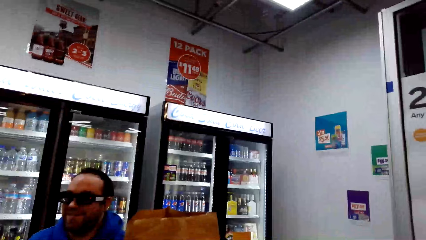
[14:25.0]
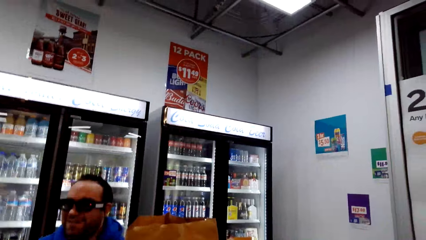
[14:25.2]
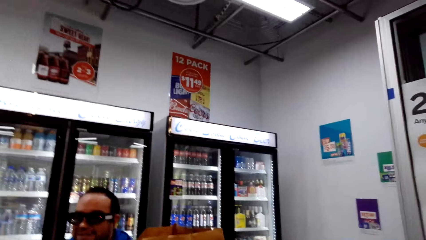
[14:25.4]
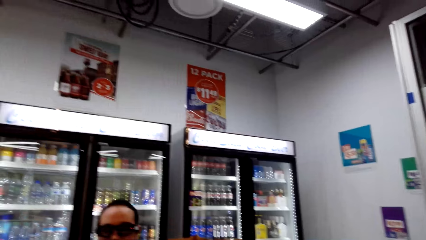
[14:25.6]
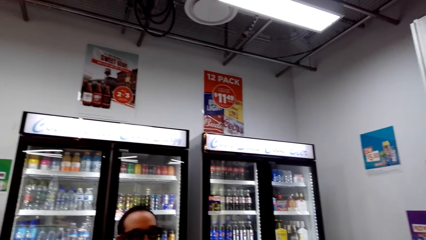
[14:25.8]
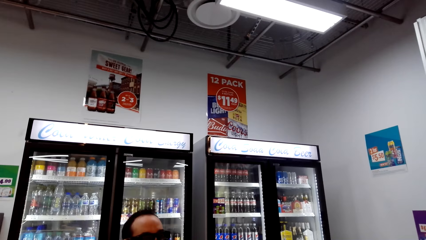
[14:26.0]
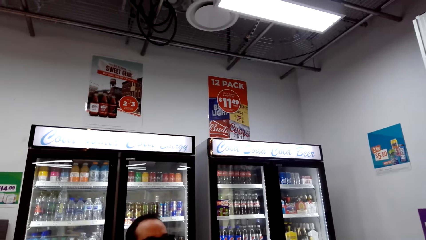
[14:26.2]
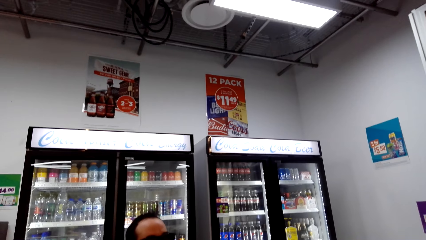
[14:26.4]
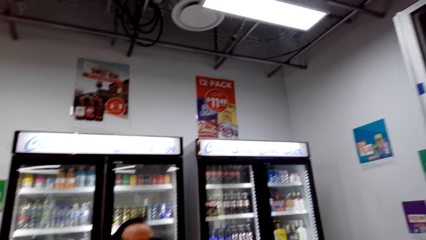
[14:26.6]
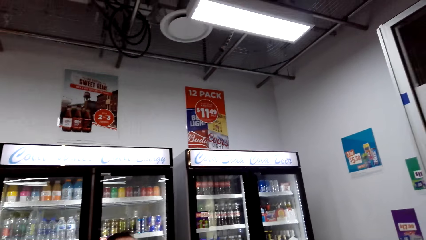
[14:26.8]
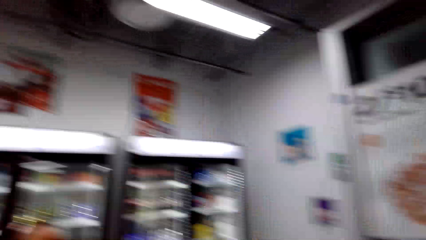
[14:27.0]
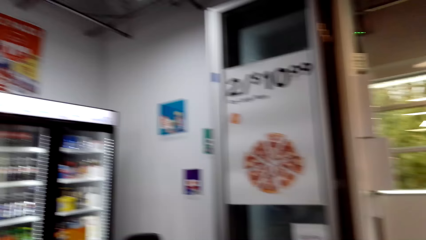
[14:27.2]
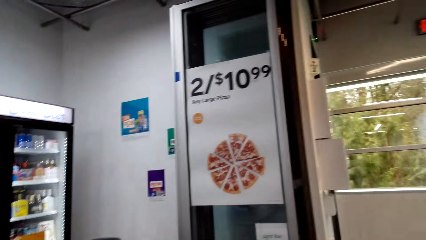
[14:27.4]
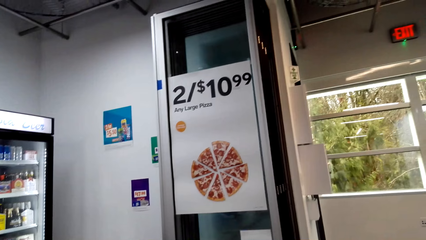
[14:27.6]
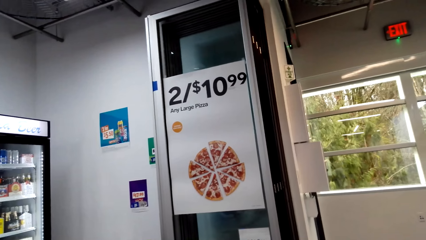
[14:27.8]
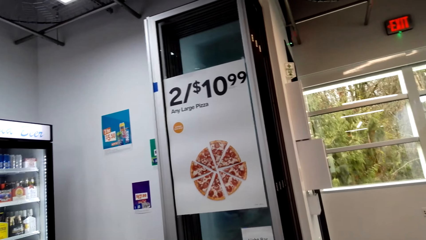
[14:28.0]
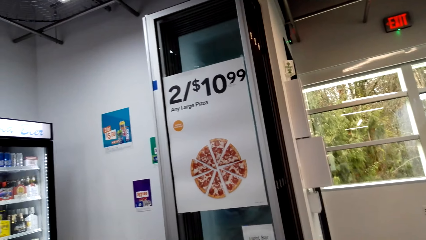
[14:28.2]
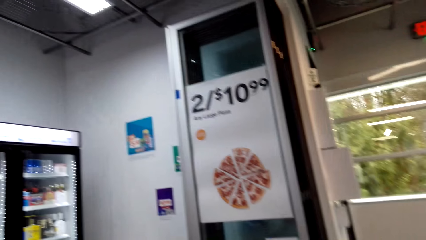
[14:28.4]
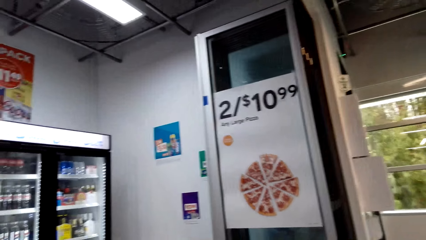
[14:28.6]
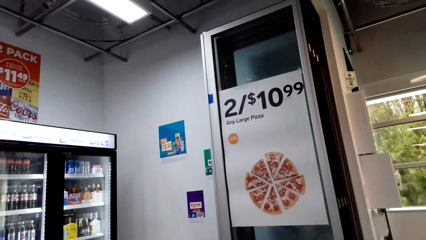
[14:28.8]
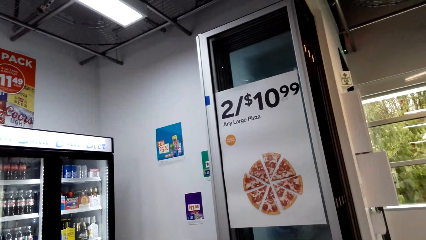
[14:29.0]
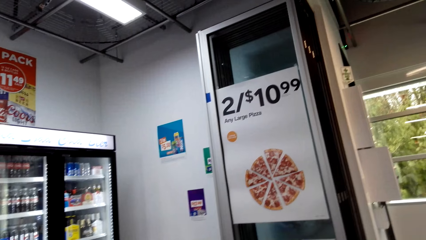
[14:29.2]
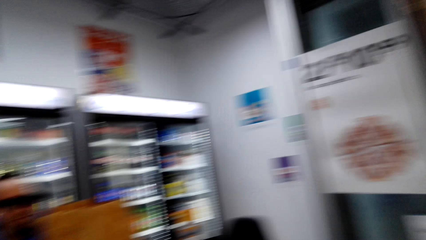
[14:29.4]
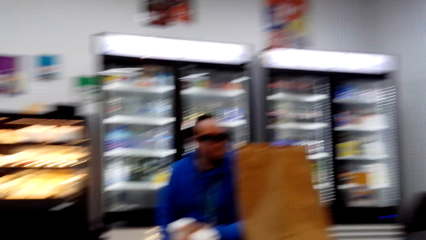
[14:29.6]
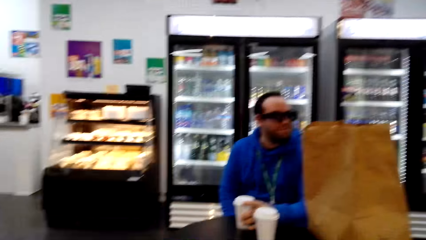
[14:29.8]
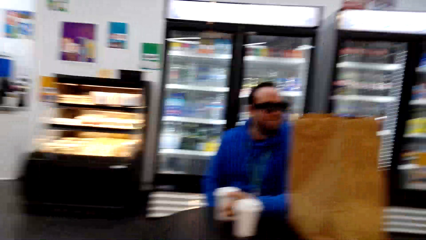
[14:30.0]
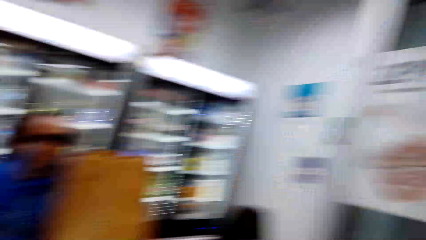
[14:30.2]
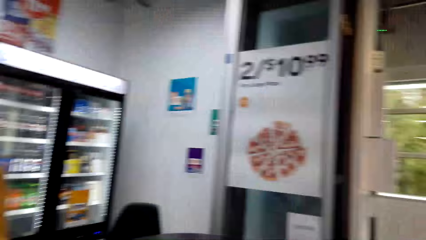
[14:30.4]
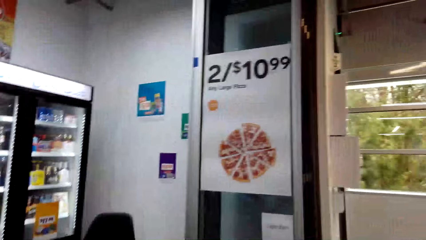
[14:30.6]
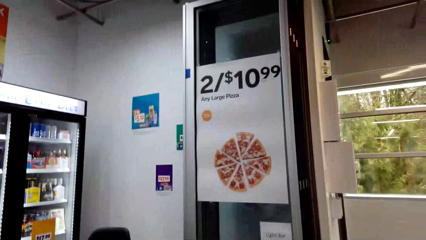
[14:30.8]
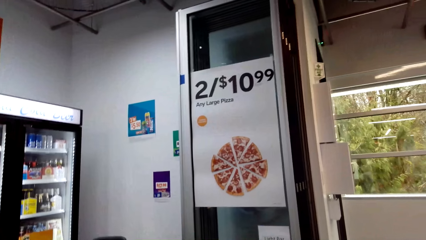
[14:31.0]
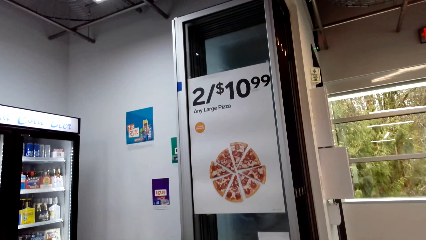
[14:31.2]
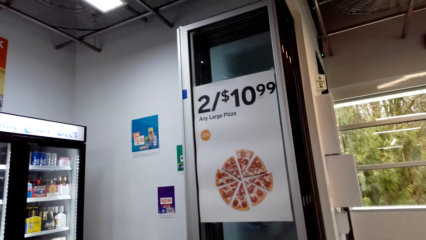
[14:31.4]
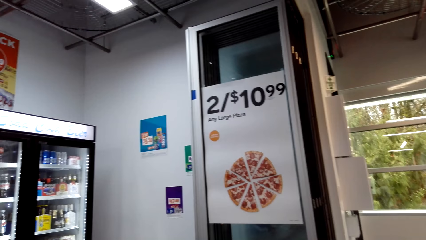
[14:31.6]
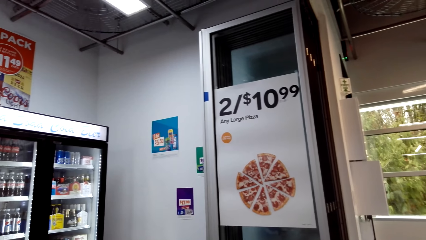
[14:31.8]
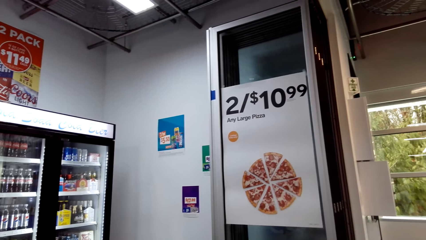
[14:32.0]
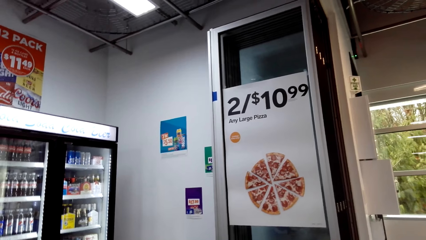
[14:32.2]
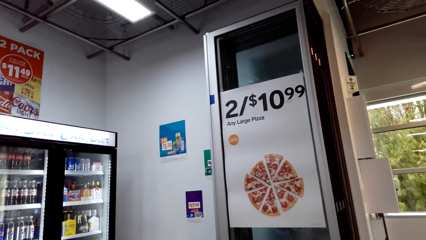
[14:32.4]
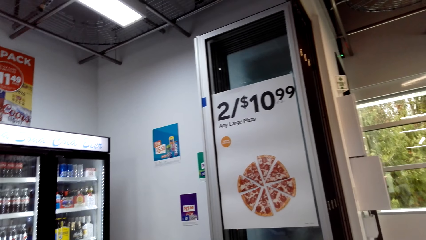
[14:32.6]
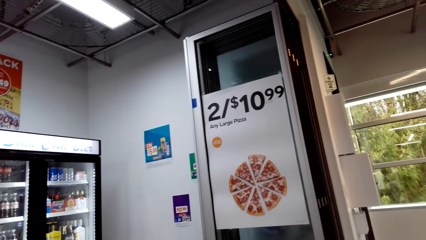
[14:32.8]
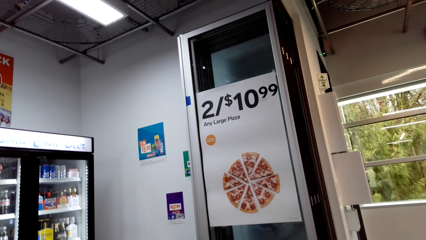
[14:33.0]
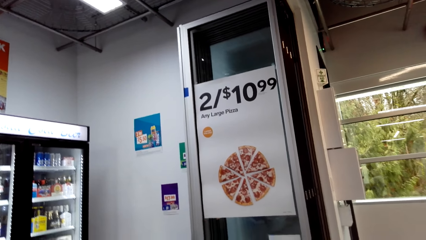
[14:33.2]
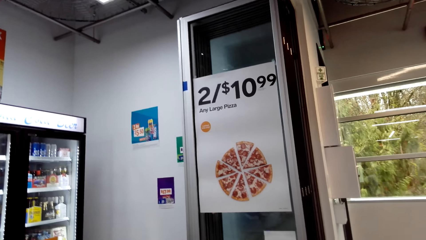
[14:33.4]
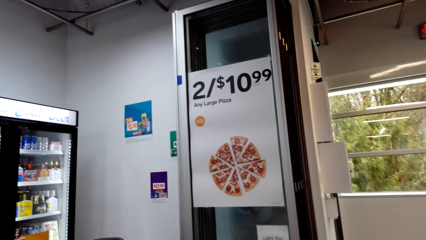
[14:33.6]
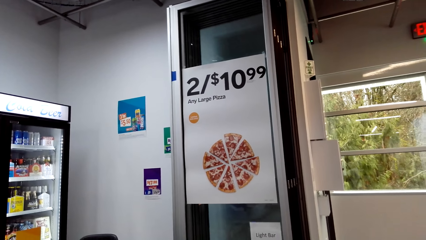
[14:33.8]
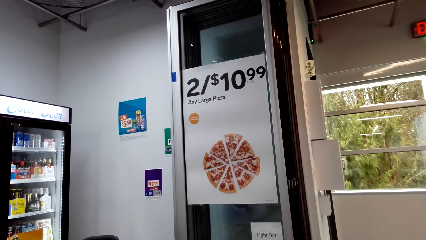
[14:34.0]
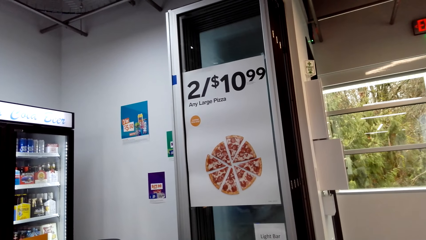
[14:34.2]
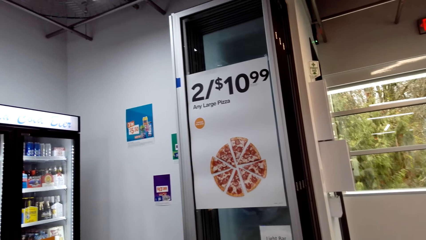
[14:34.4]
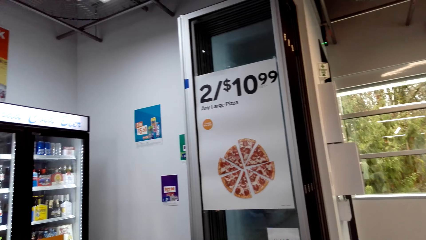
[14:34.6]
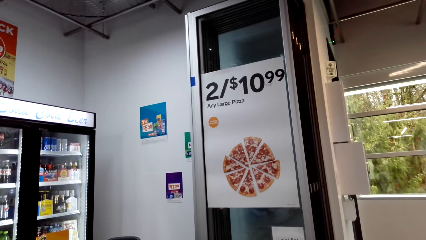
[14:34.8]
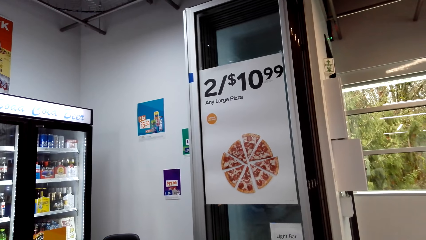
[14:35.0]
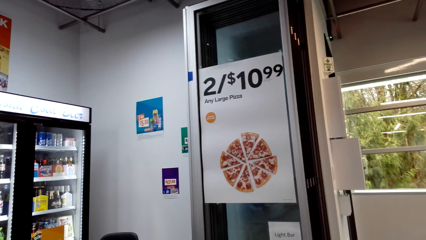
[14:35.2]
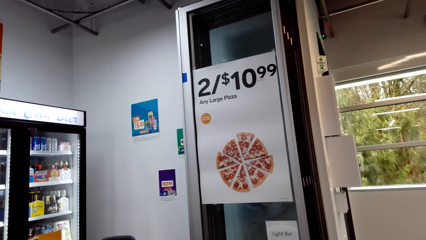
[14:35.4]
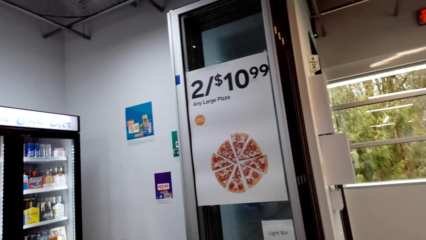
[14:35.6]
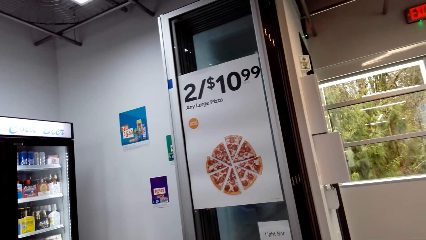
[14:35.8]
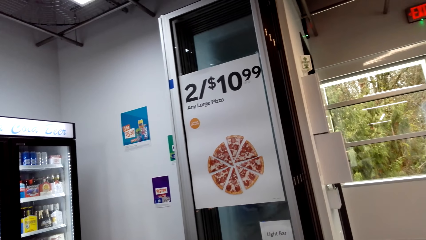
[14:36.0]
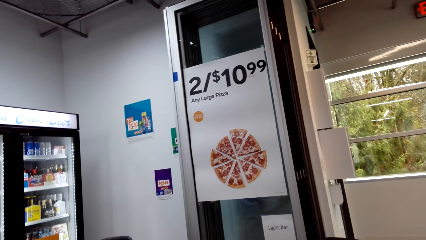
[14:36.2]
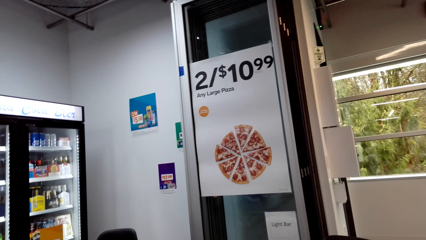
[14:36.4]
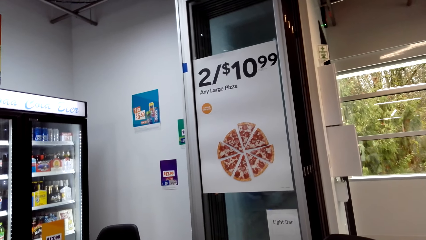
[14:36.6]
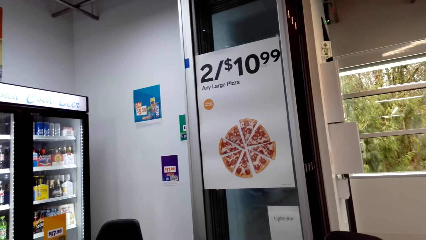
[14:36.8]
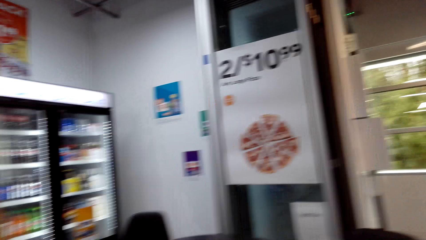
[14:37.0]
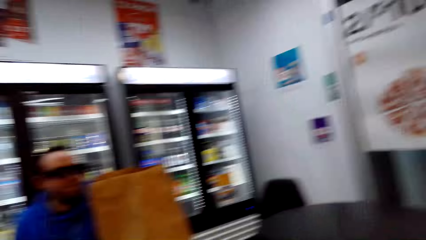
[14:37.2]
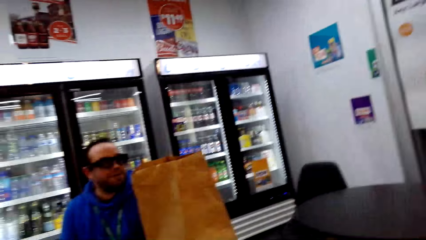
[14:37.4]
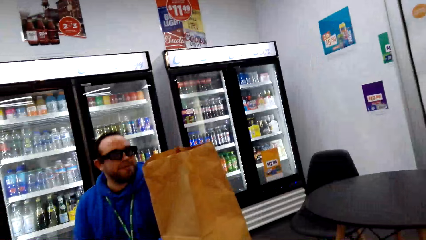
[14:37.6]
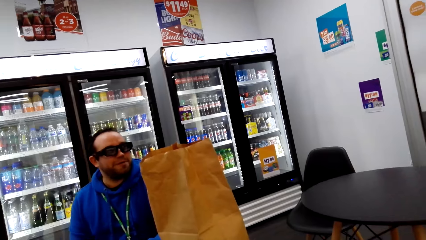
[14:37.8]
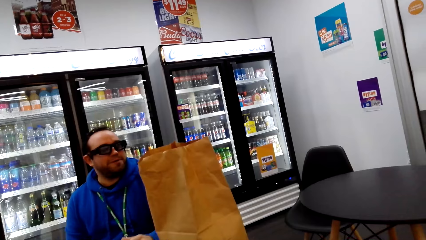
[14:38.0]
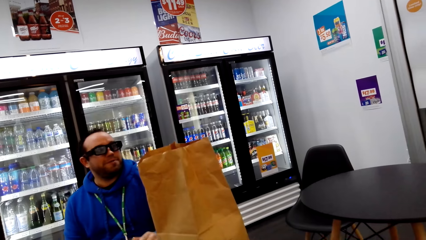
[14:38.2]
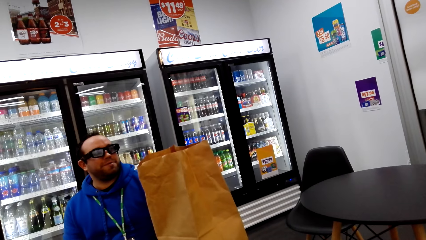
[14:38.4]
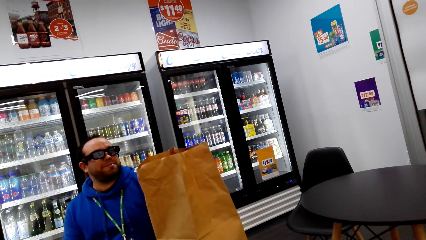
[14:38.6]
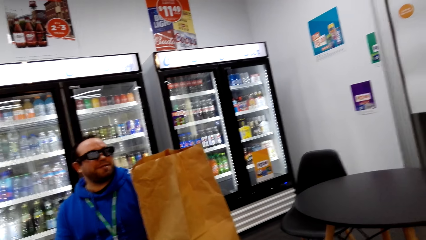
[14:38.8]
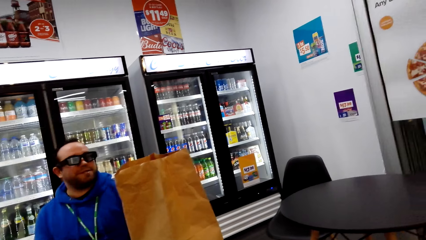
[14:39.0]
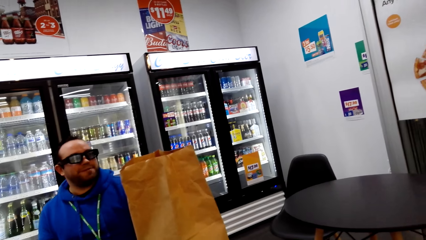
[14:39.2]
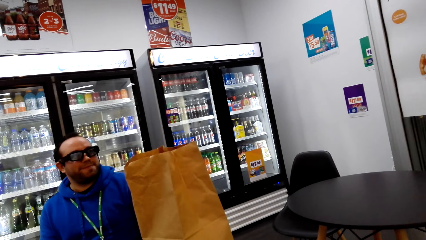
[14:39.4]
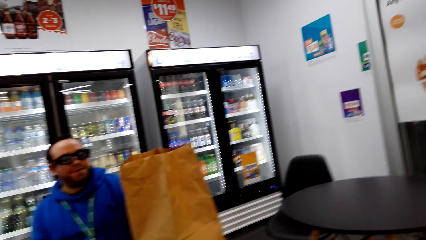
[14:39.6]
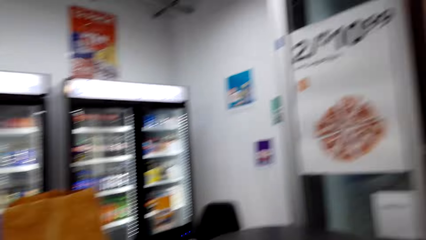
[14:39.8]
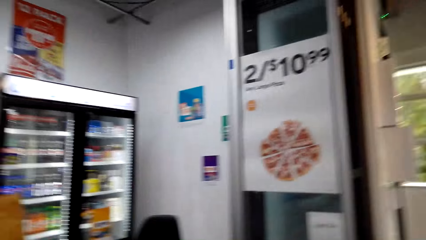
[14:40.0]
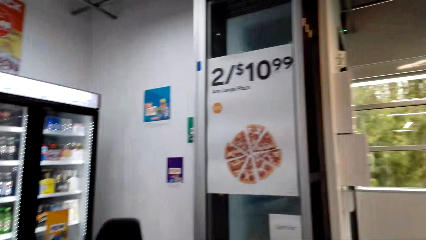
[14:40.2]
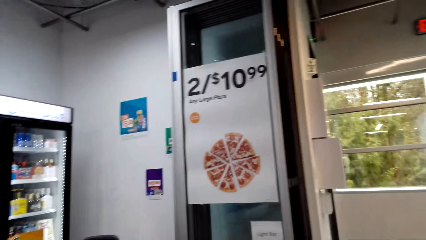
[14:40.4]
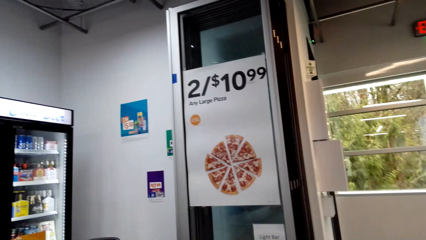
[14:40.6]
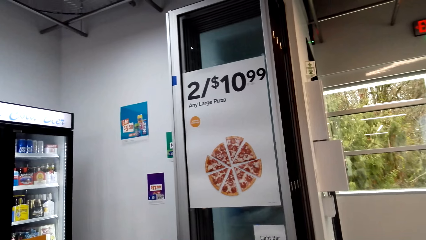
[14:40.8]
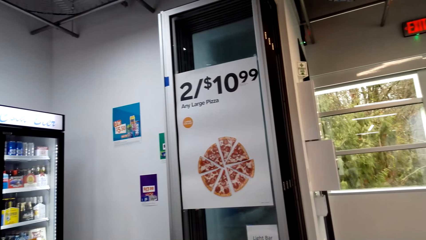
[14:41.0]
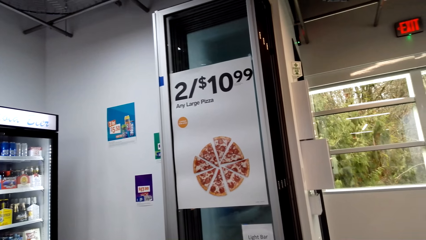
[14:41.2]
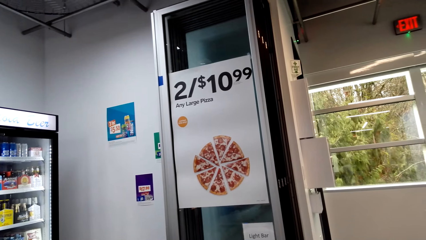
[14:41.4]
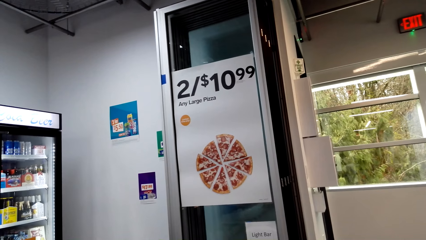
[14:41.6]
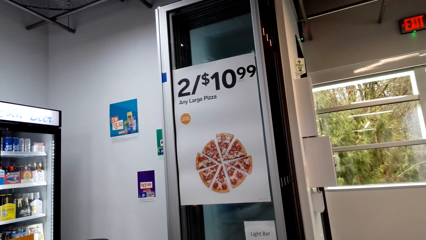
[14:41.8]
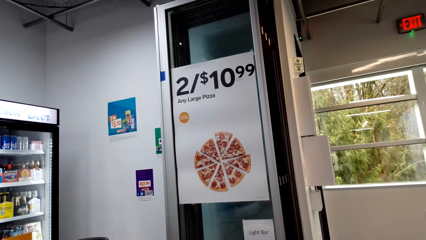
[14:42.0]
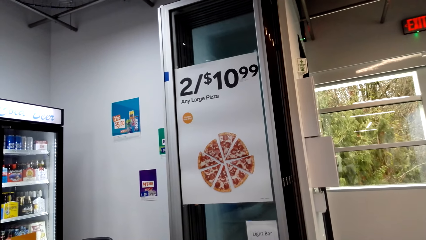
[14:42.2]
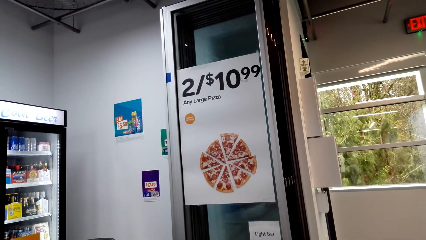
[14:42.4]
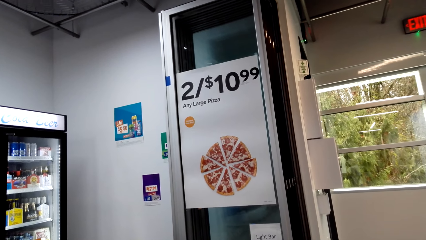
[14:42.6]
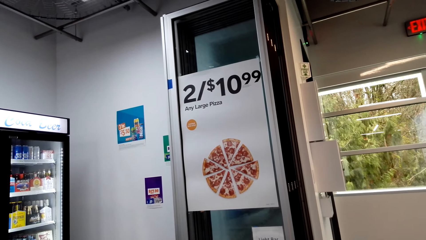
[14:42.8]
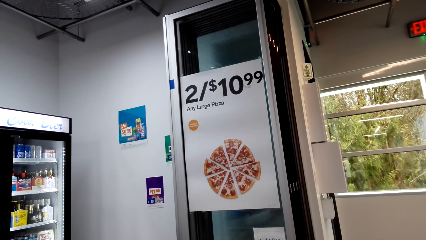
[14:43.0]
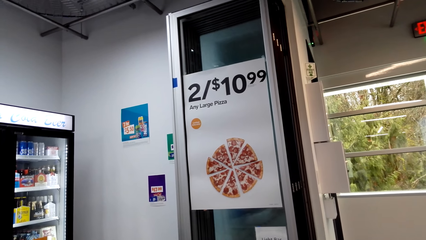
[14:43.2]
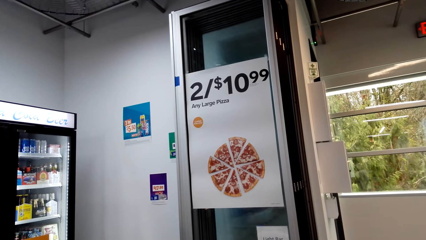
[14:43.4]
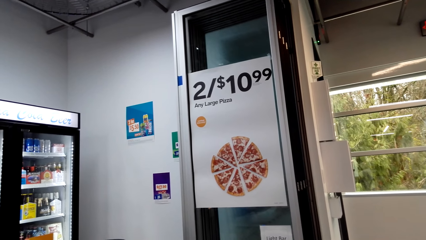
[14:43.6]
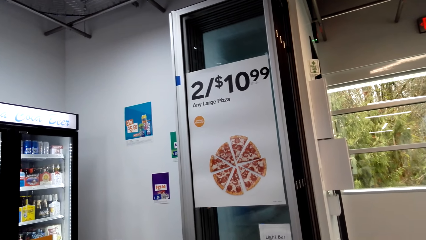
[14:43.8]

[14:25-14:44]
The camera wearer looks around. They talk with a man. They look around. The man talks with the camera wearer. The camera wearer looks around.
